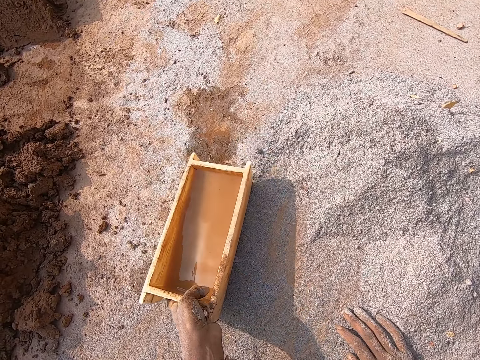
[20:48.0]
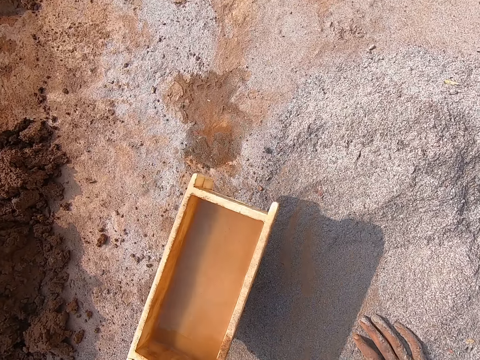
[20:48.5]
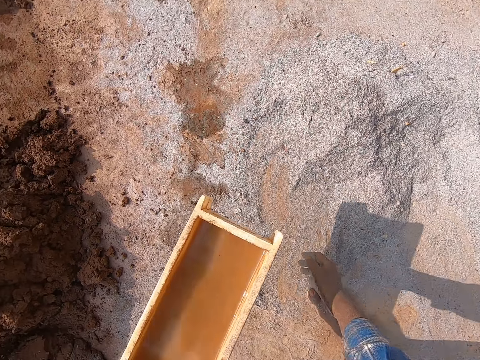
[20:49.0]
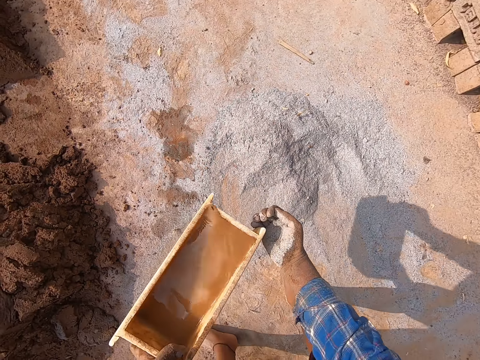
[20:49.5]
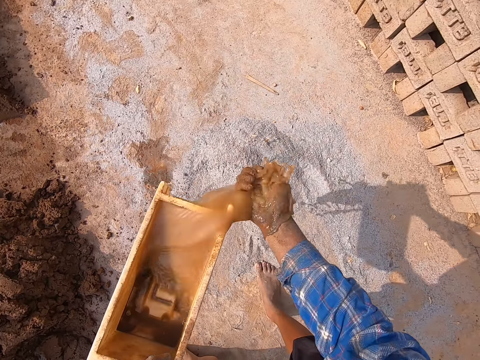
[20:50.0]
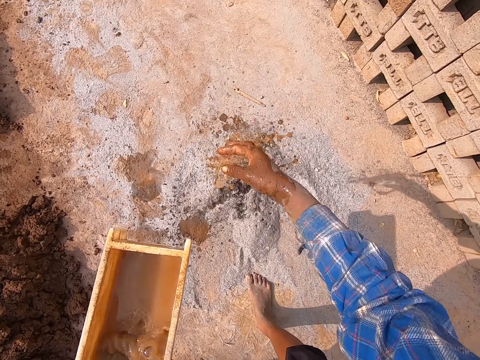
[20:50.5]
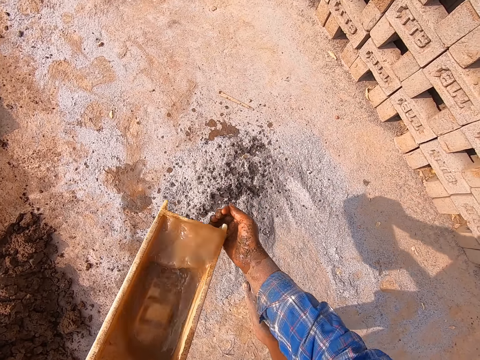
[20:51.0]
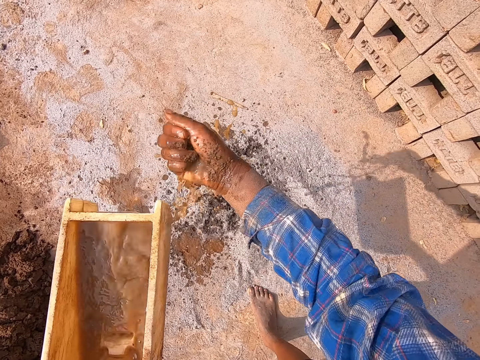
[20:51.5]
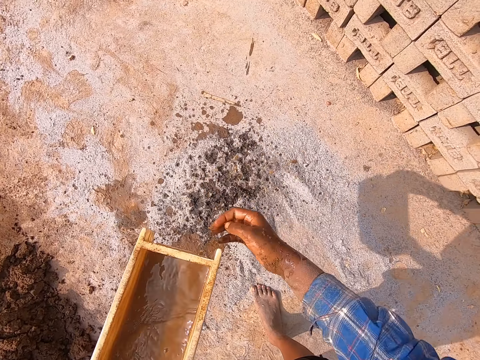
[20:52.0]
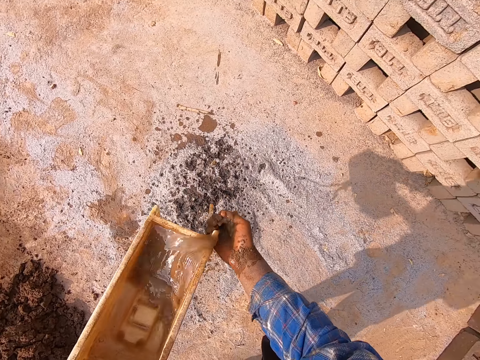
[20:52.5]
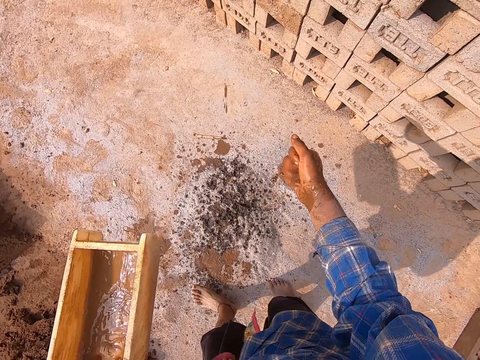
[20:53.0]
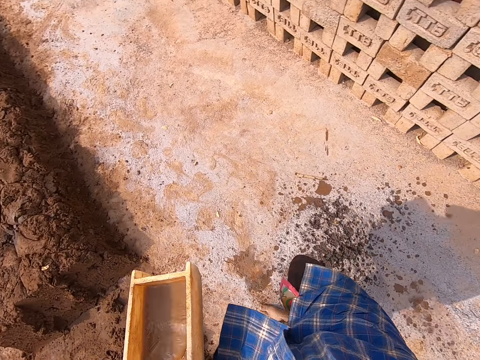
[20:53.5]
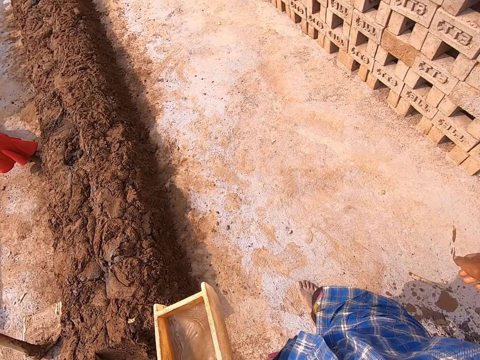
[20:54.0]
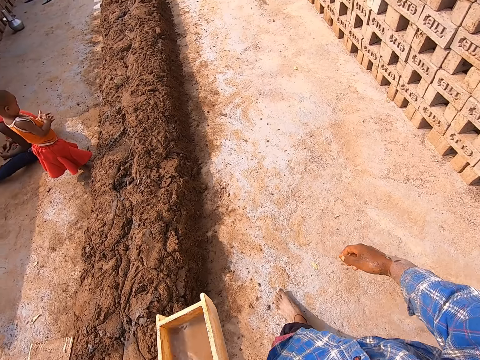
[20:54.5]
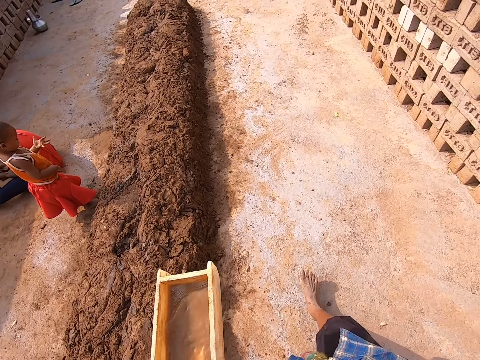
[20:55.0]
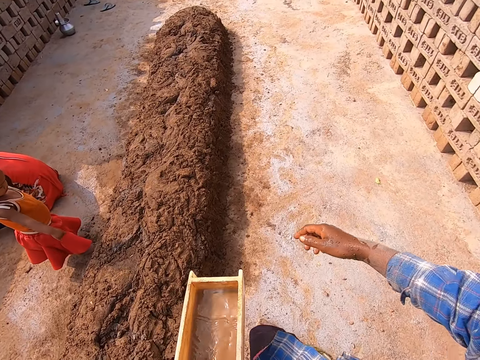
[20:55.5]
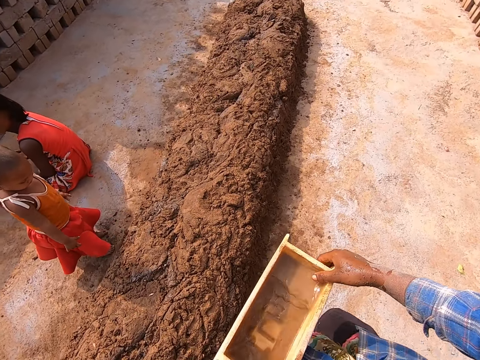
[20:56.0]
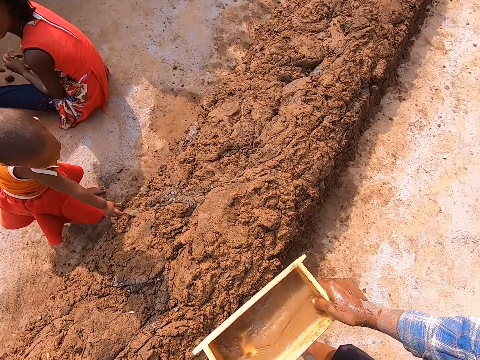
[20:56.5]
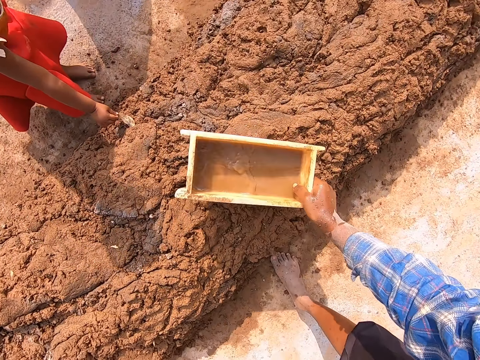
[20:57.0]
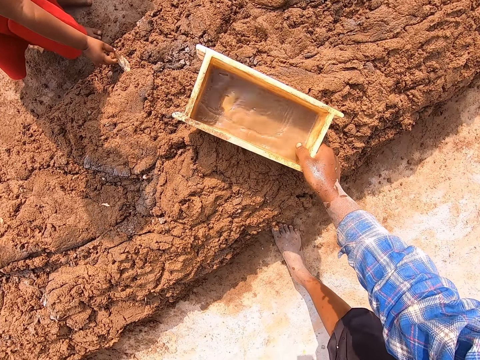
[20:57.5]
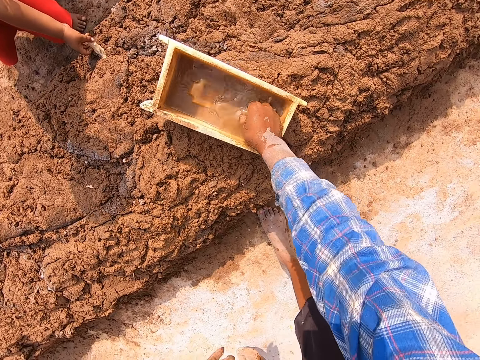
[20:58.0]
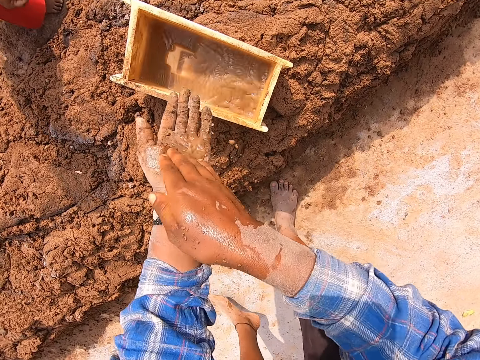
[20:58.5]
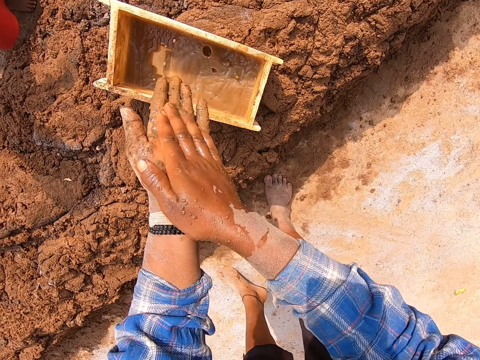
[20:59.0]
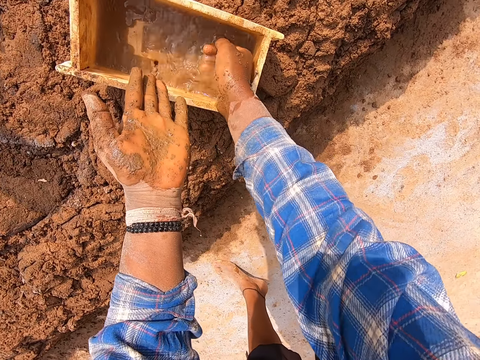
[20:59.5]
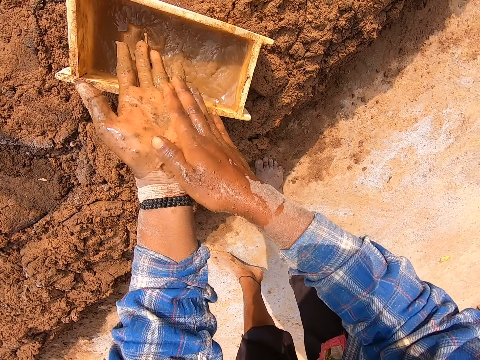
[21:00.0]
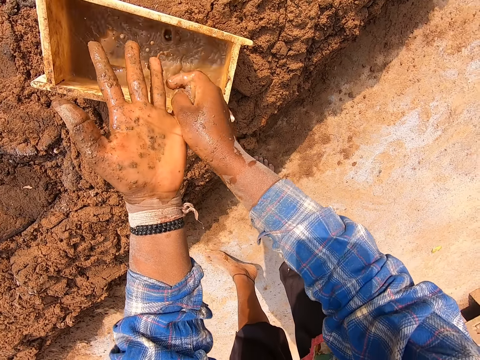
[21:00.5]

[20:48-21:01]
The camera wearer picks up water in a brick mold. She lifts the brick mold from the ground with her left hand. She turns water from the brick mold with her left hand into her right hand. She sprinkles the water on the cement with her right hand. She turns water from the brick mold with her left hand into her right hand. She sprinkles the water on the cement with her right hand. She turns water from the brick mold with her left hand into her right hand. She sprinkles the water on the cement with her right hand. She walks towards a row of heaped clay on the ground. She moves around. A girl stands by the row of heaped clay. Another girl sits on the ground by the row of heaped clay. The camera wearer passes the brick mold from her left hand to her right hand. She places the brick mold on the row of heaped clay with her right hand. A third girl picks a leaf from the row of heaped clay with her right hand. The camera wearer scoops water from the brick mold with her right hand. She washes both hands with the water. She scoops water from the brick mold with her right hand. She washes both hands with the water.

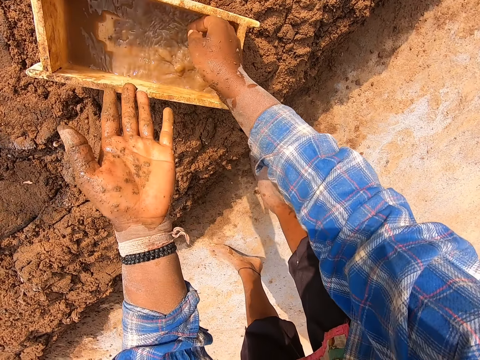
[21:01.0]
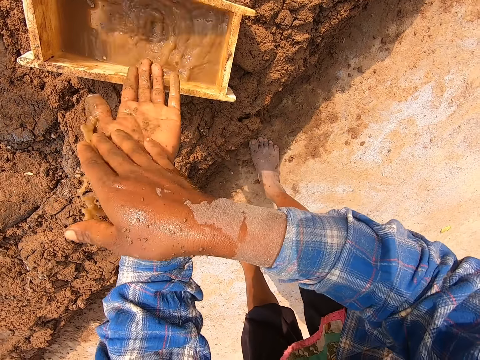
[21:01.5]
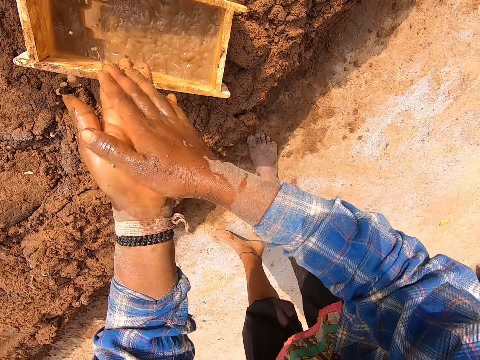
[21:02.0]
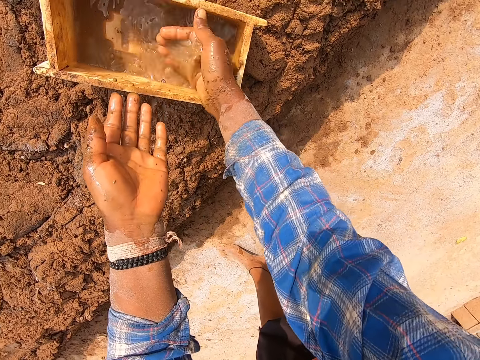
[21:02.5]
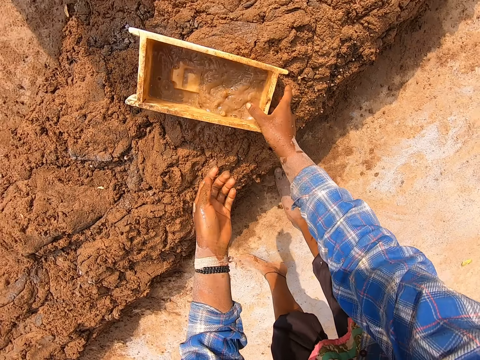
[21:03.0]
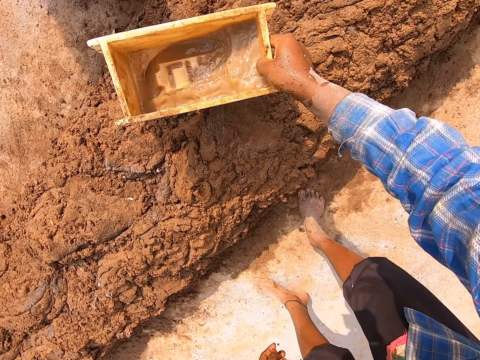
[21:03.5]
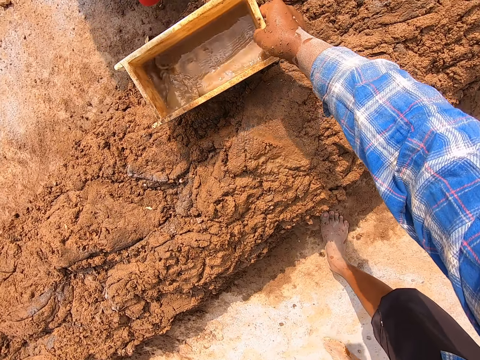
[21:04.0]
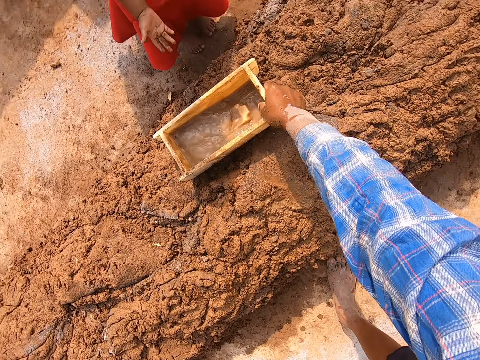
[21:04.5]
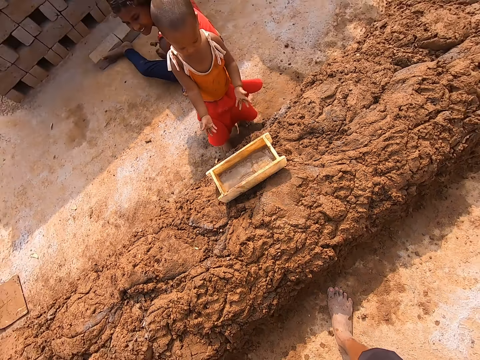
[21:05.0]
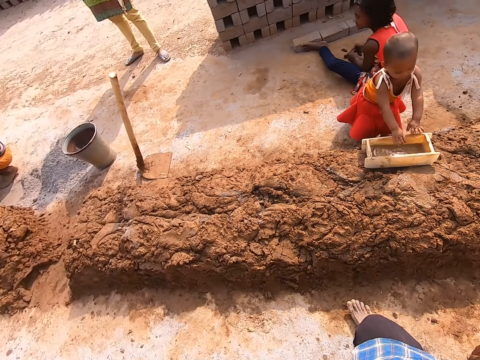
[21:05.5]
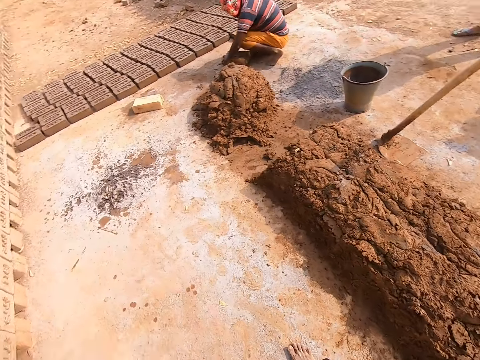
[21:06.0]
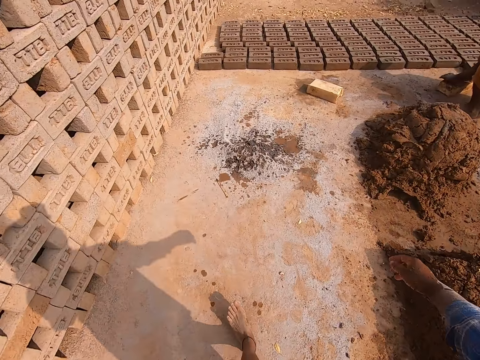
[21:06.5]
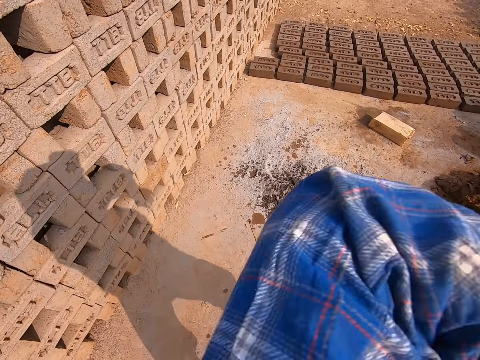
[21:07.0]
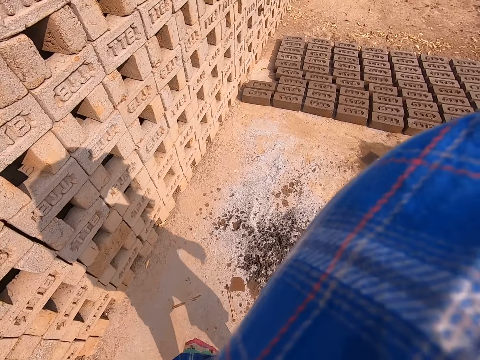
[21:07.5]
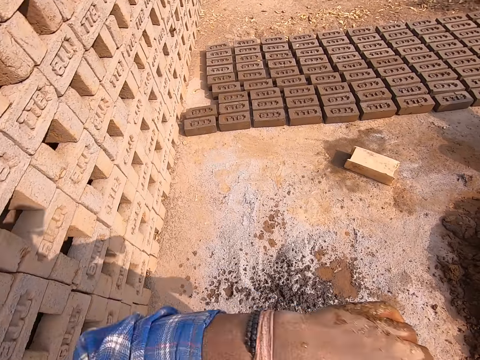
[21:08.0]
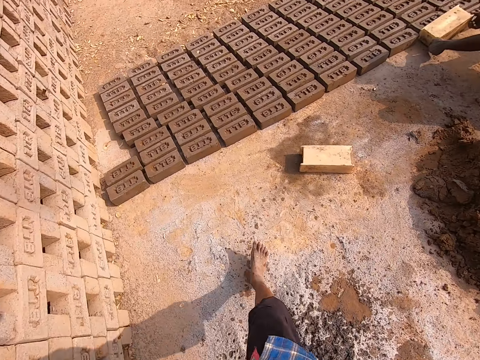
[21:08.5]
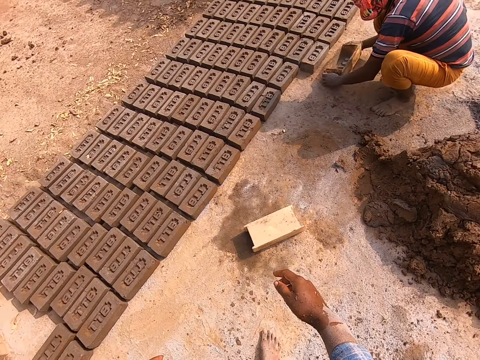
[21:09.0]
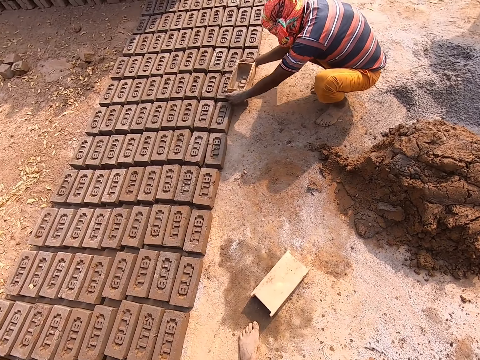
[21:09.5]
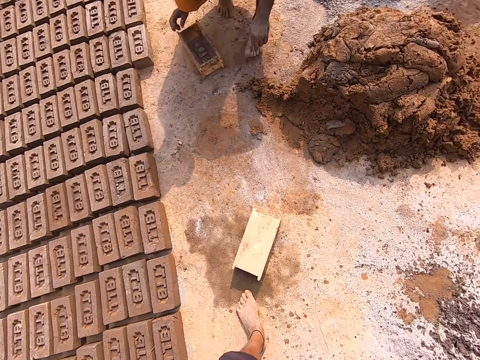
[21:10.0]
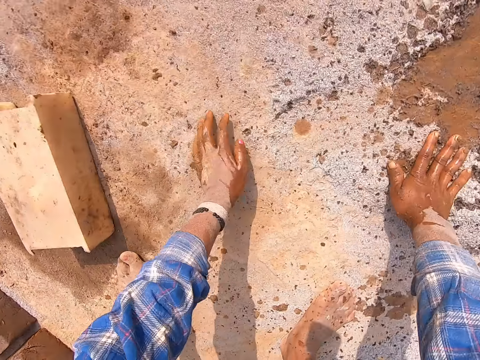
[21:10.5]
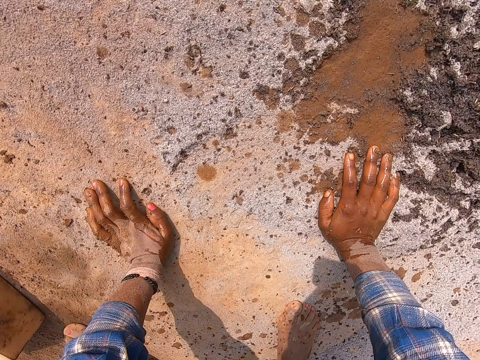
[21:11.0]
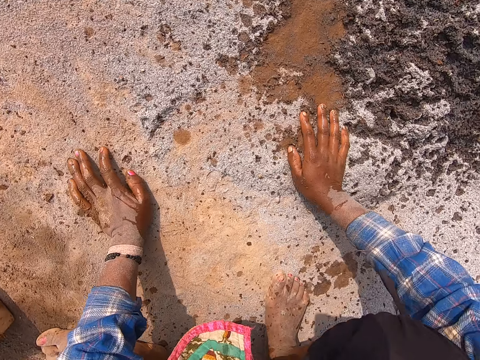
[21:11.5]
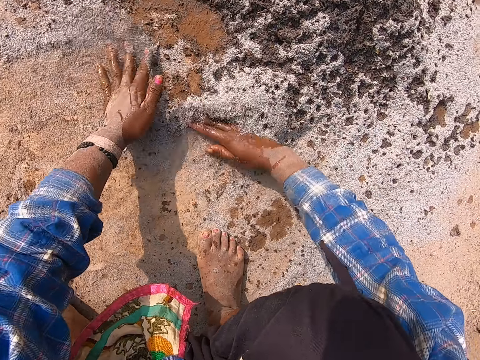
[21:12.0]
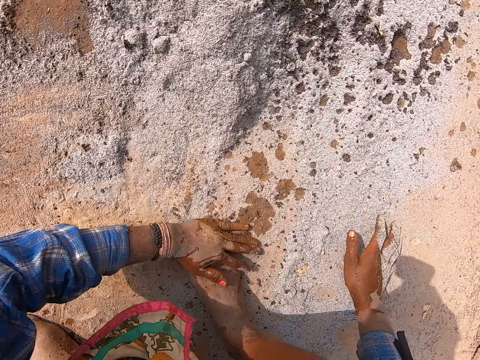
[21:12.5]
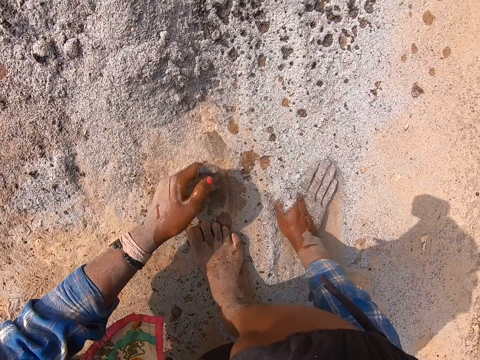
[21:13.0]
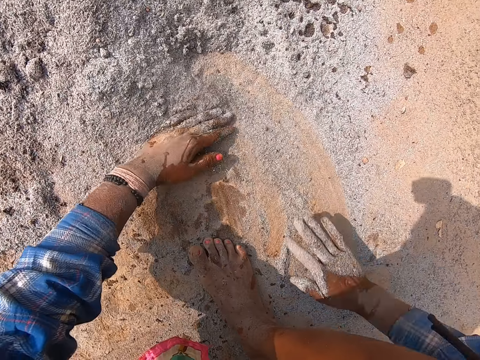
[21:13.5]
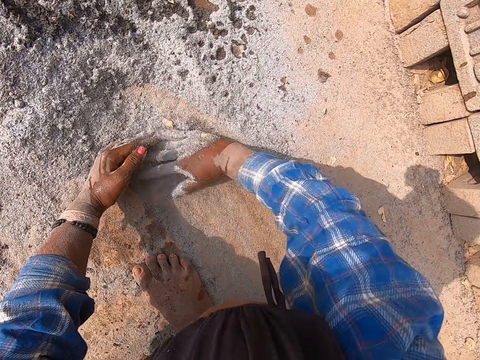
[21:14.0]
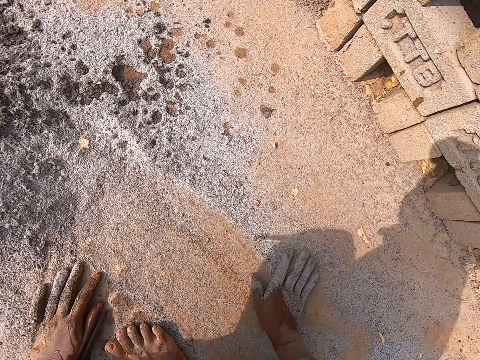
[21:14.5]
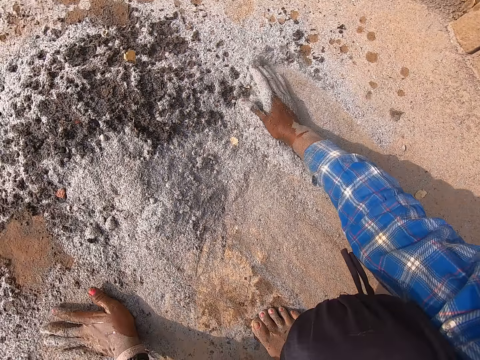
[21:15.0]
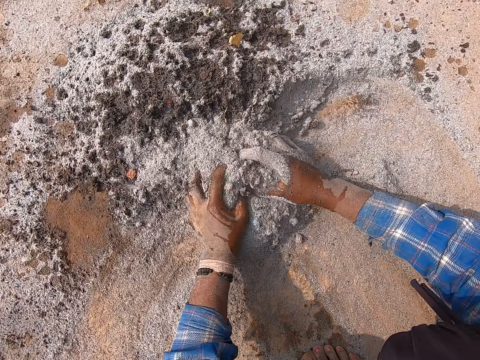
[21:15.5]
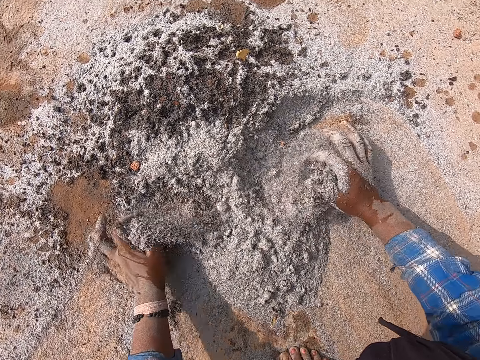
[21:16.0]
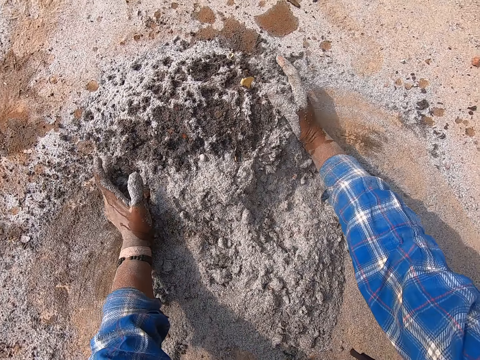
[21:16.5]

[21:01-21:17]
The camera wearer scoops water from the brick mold with her right hand. She washes both hands with the water. She scoops water from the brick mold with her right hand. She pours the water in the brick mold with her right hand. She lifts the brick mold from the row of heaped clay with her right hand. She places the brick mold on the row of heaped clay with her right hand. She interacts with a baby. She walks towards the cement or sand on the ground. She moves around. She wipes her face with her hand. The boy removes the brick mold from the clay mixture on the ground with both hands. The boy touches the clay mixture on the ground with the brick mold in both hands. The boy drops the brick mold on the ground with both hands. The camera wearer places both hands on the ground. She squats down. She gathers the cement on the ground with both hands. She gathers the cement on the ground with her left hand. She gathers the cement on the ground with her right hand. She gathers the cement on the ground with her left hand. She gathers the cement on the ground with her right hand. She mixes the sand. She gathers the cement on the ground with her right hand. She moves the cement on the ground with both hands. She does it again.
